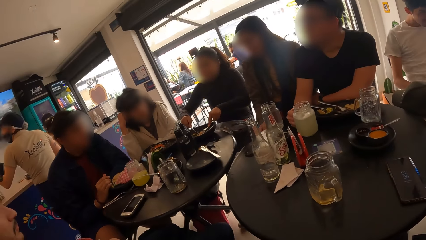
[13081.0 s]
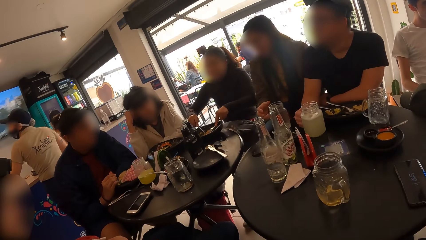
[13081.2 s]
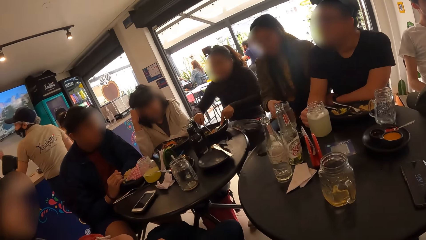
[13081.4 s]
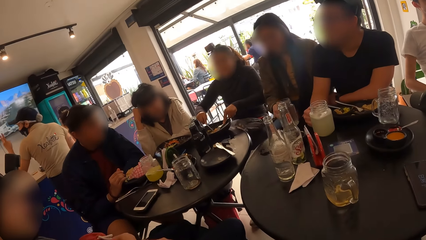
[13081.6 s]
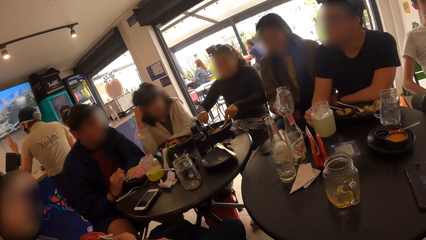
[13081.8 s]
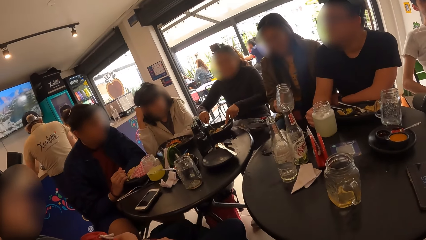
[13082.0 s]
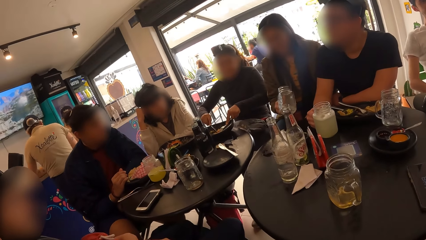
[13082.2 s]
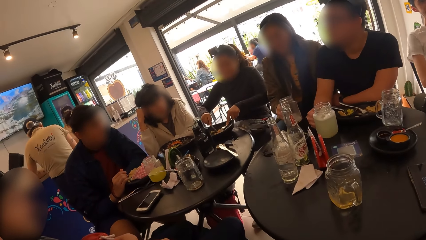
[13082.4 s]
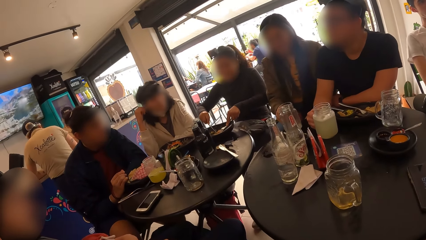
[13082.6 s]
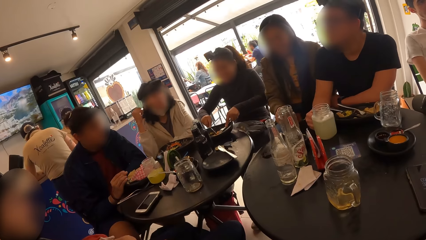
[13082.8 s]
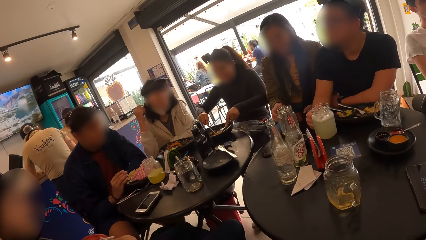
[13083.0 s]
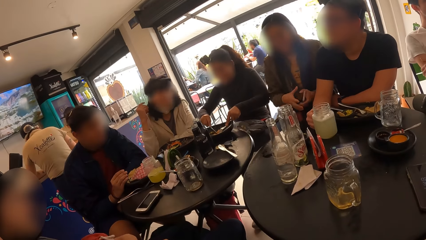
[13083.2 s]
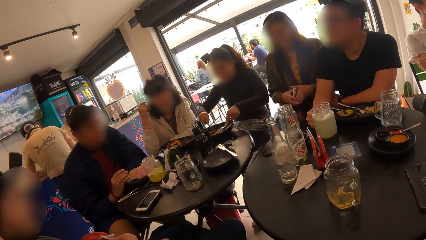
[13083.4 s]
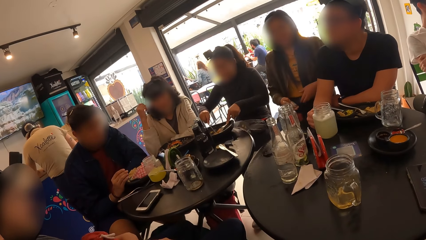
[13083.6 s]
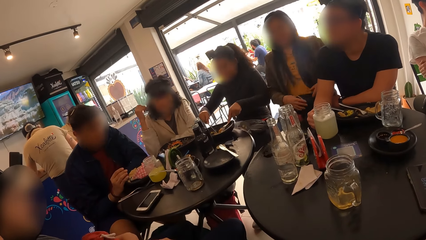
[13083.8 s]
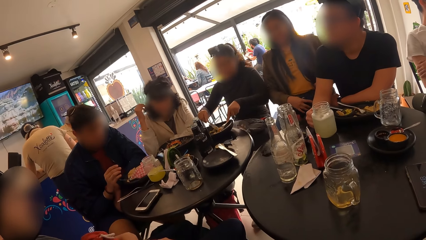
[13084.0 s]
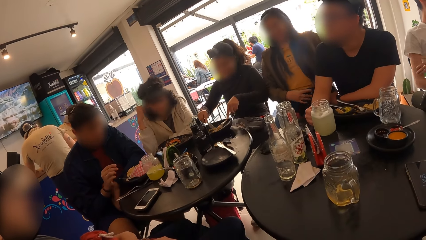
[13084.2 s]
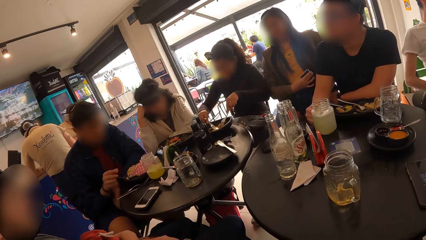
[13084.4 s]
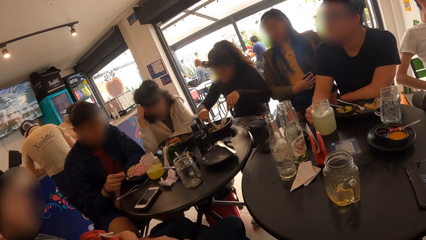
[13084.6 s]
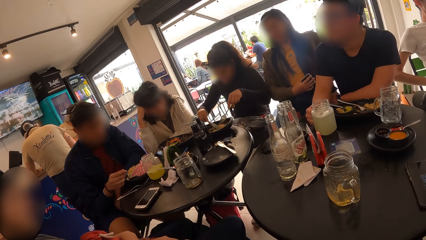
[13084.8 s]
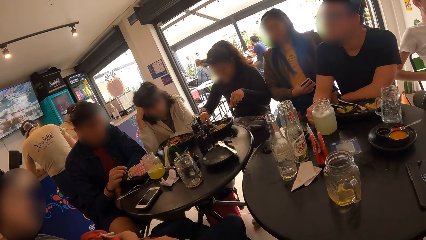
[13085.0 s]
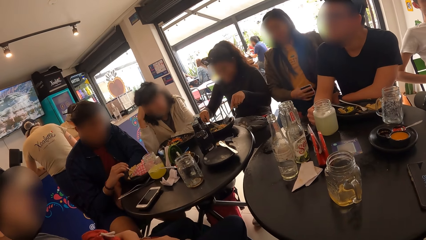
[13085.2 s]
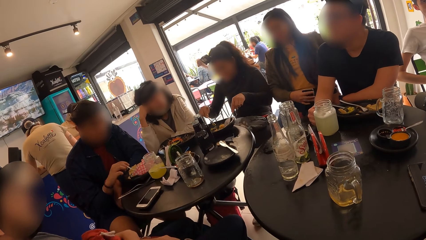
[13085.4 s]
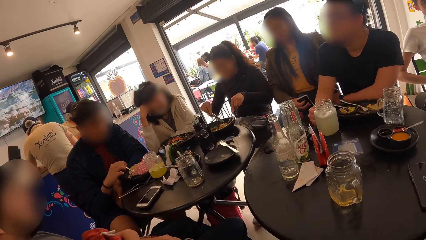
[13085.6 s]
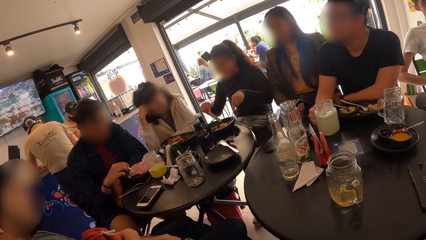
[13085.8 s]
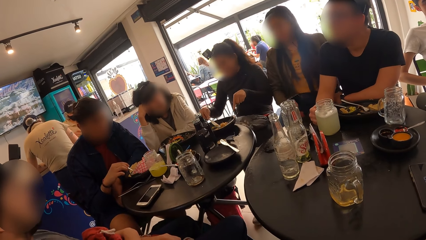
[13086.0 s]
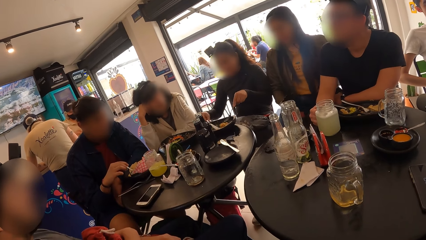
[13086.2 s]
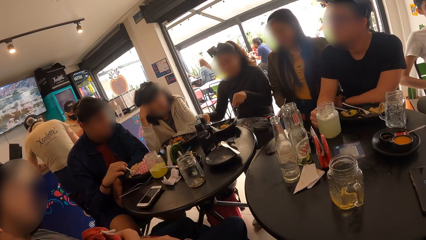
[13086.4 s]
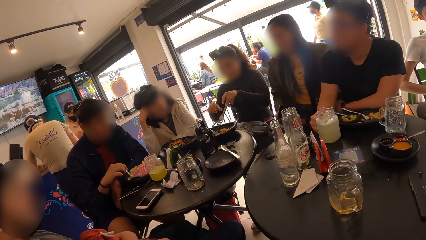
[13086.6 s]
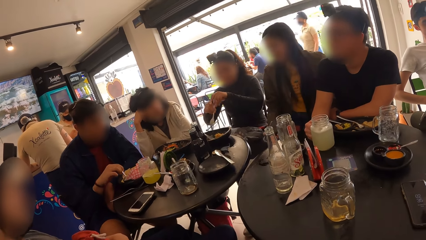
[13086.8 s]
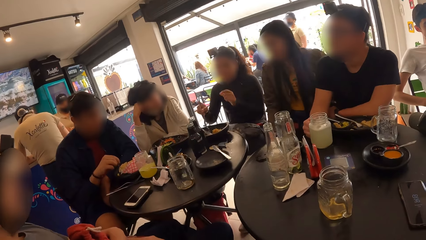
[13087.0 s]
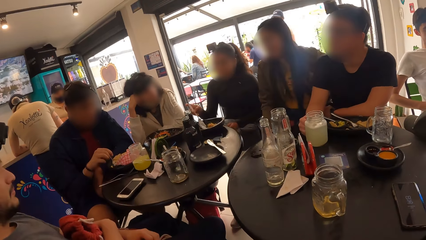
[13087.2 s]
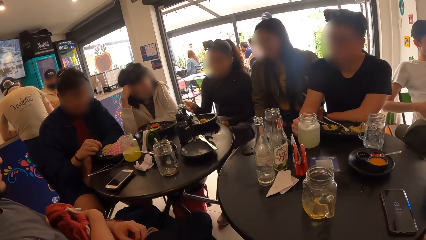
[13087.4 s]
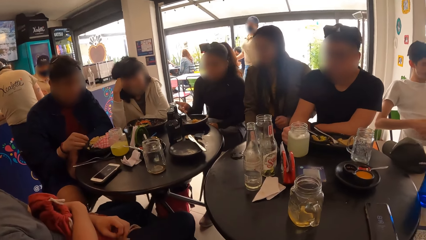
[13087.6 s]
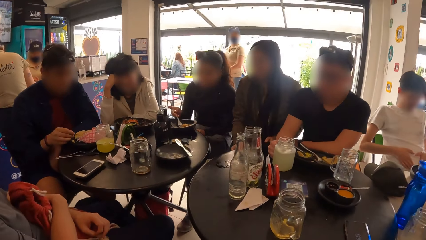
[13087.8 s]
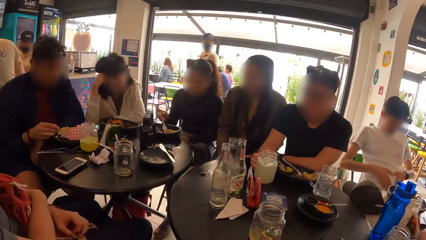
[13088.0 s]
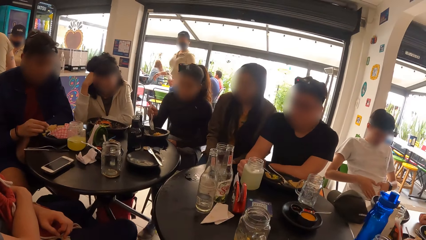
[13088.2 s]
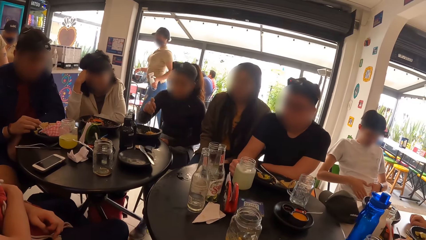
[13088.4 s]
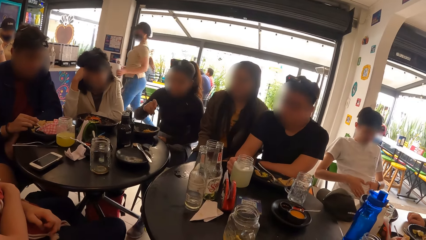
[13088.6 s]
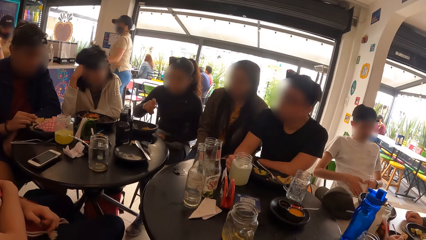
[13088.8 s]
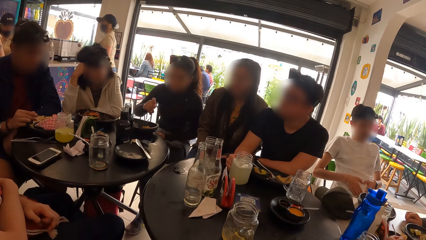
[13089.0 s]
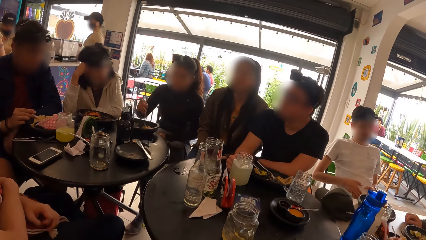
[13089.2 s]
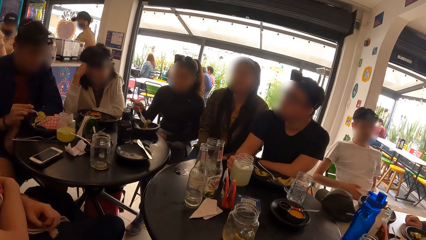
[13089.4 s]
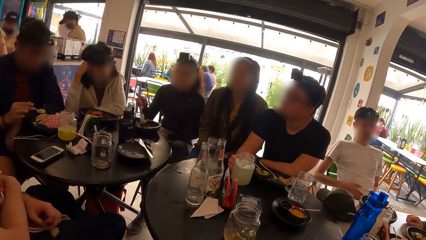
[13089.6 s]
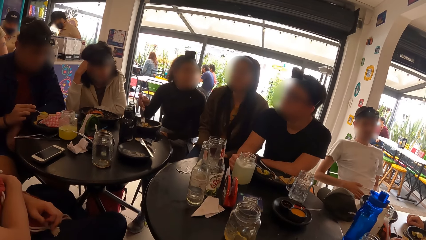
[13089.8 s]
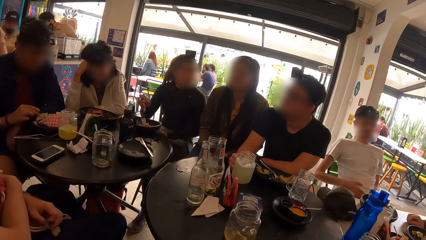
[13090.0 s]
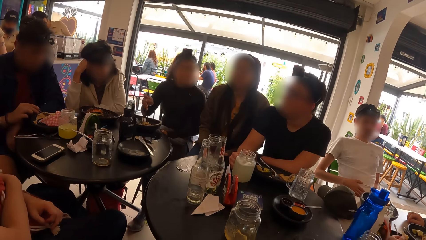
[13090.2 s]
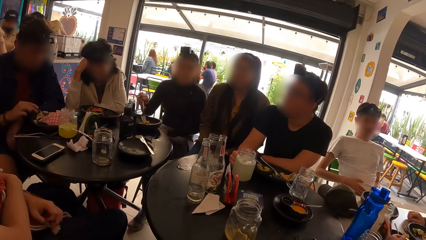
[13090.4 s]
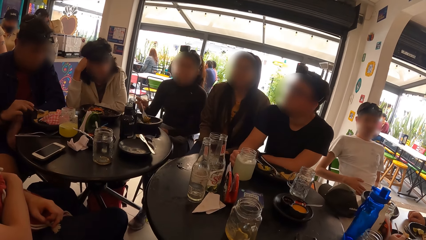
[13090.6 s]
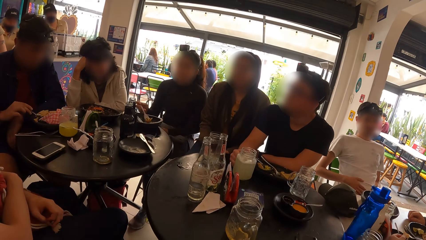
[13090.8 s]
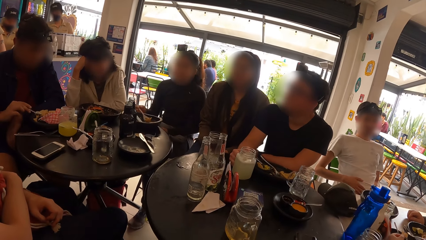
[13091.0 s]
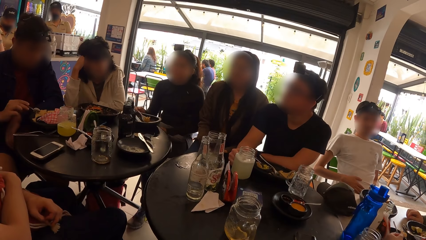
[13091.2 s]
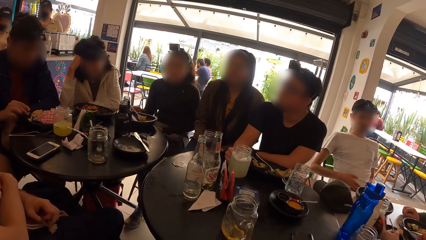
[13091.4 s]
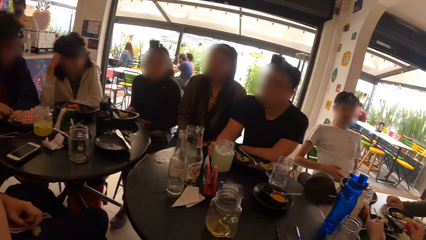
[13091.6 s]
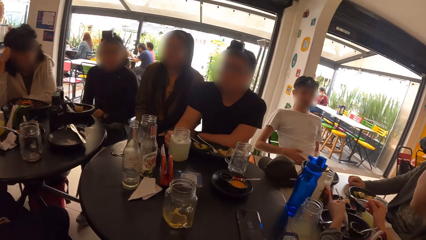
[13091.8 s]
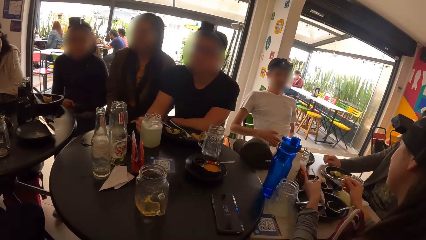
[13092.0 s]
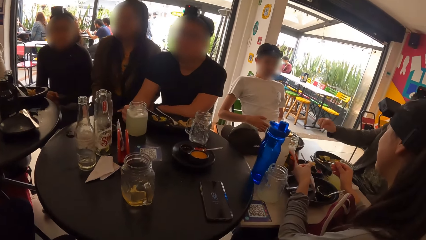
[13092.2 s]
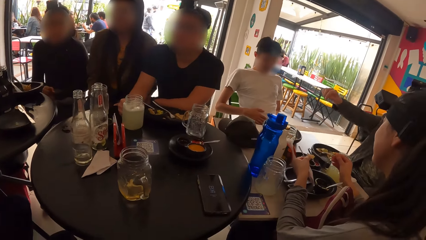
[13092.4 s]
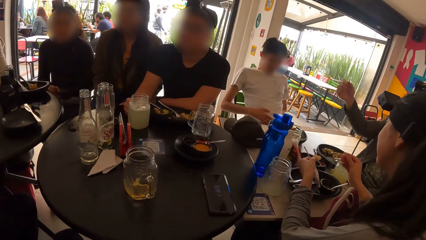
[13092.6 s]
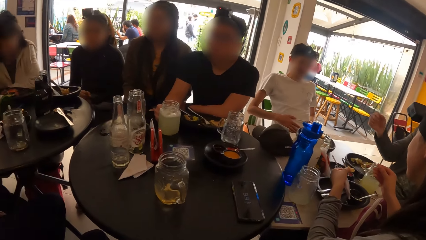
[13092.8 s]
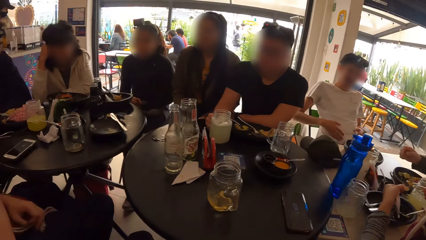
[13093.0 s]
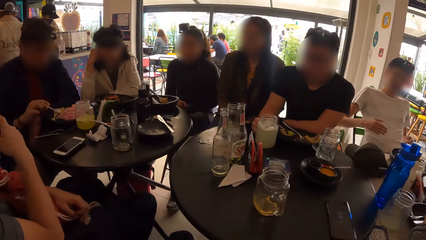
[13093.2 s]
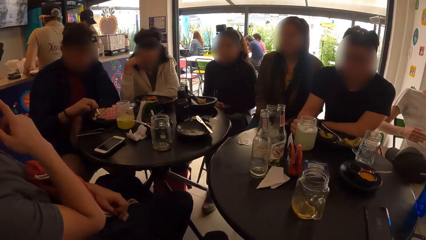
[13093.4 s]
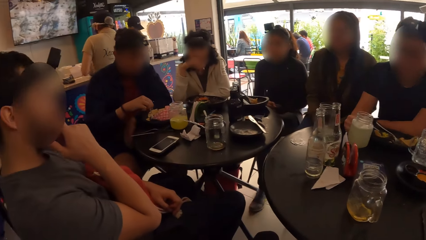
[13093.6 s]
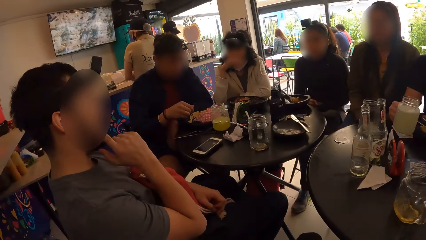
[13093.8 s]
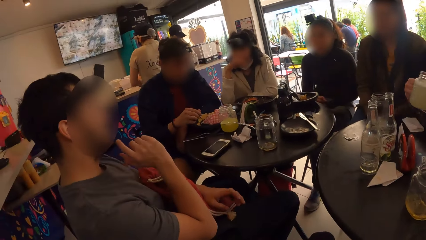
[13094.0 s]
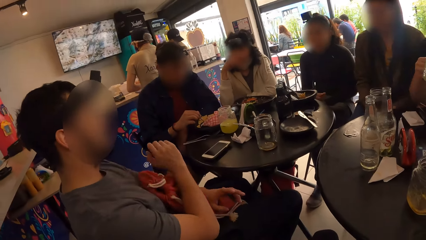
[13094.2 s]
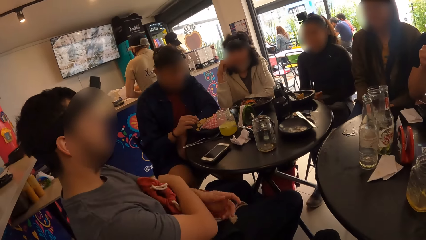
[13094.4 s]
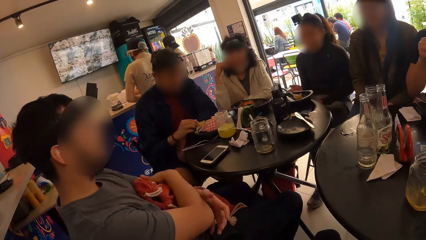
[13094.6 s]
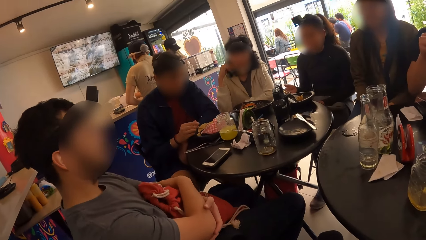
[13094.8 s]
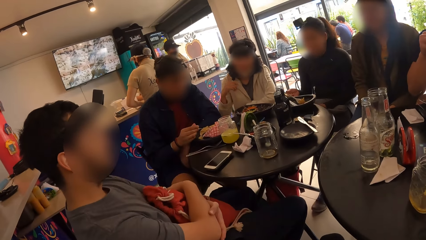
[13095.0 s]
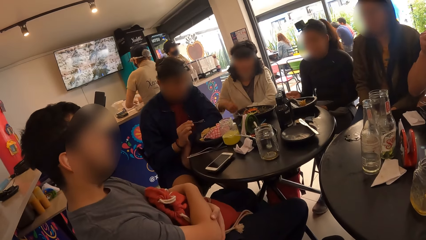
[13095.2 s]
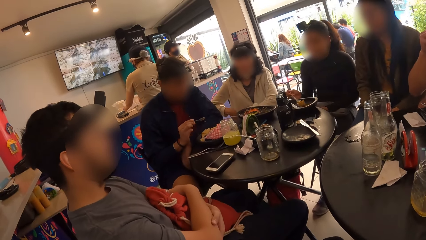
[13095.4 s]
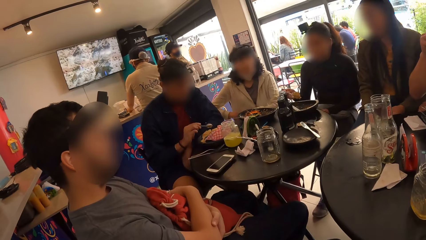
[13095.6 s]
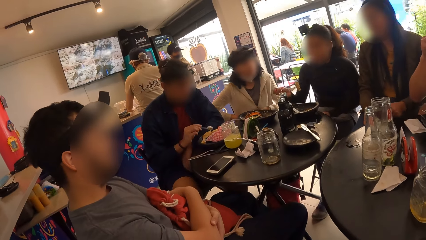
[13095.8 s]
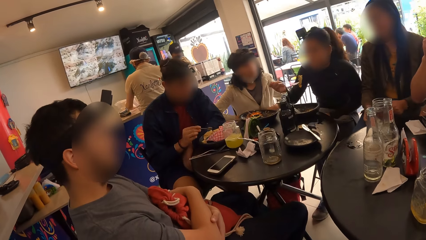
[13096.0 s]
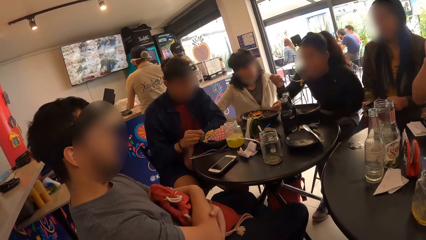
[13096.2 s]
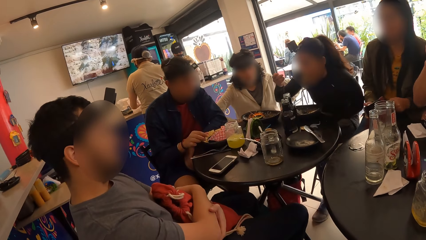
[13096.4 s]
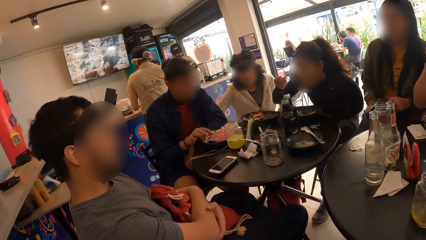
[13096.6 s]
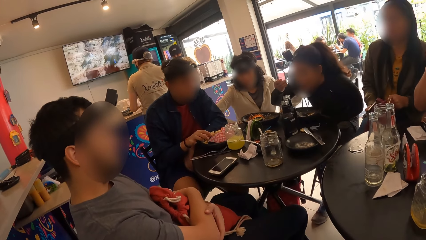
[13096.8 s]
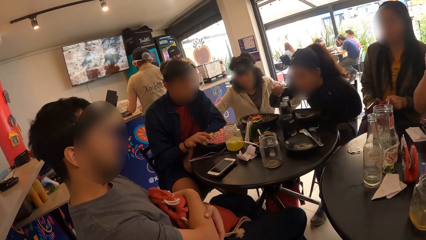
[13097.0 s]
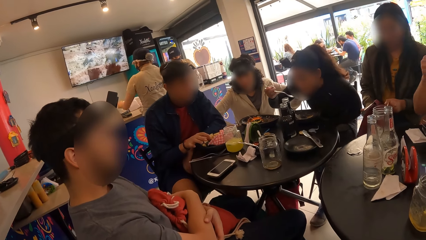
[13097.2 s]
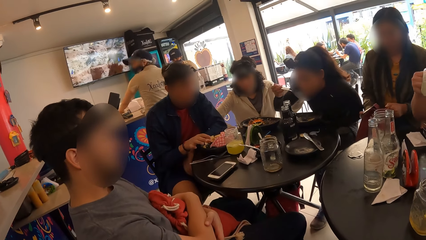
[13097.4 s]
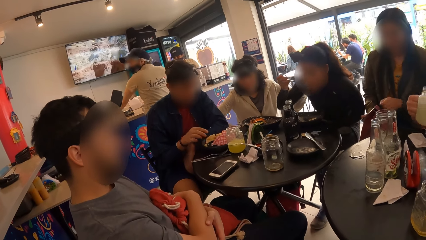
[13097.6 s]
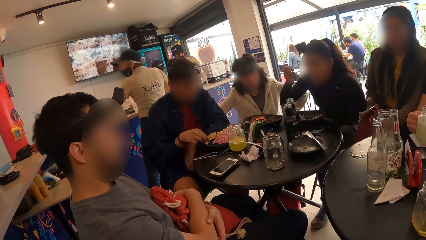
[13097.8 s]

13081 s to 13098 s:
The camera wearer looks around. A woman picks the glass cup from the table with her right hand. The woman places the cup on the table with her right hand and holds her phone with her right hand. Another woman places the knife on her plate with her right hand. The other woman holds the fork with her right hand. The other woman picks food from her plate with the fork in her right hand. The other woman places the fork on her plate with her right hand. A man carries the glass cup from the table with his right hand. The other woman picks the fork from her plate with her right hand and eats her food with the fork in her right hand.
